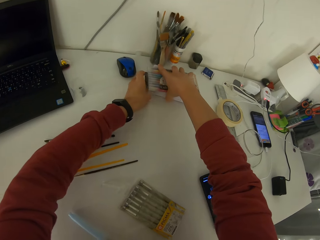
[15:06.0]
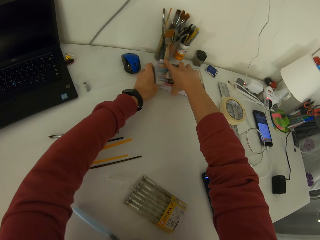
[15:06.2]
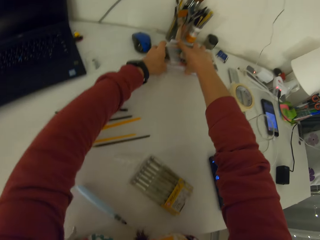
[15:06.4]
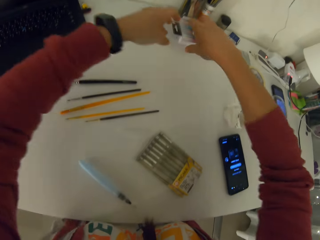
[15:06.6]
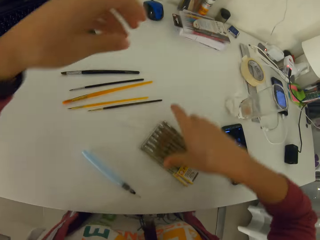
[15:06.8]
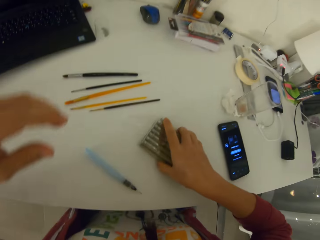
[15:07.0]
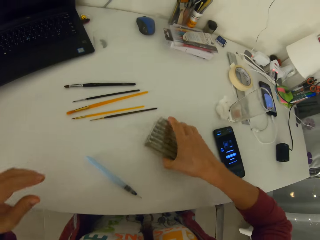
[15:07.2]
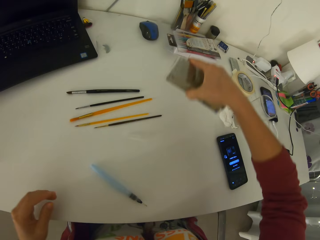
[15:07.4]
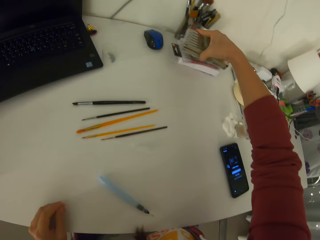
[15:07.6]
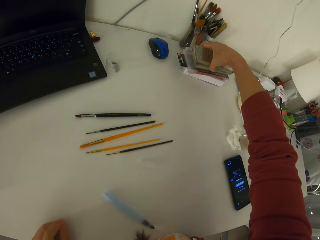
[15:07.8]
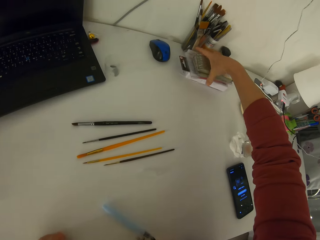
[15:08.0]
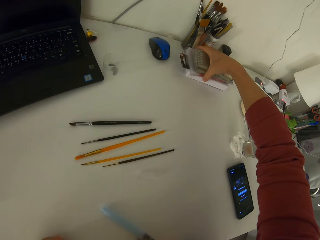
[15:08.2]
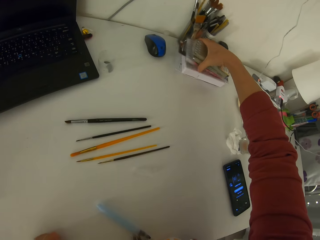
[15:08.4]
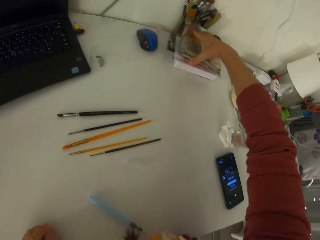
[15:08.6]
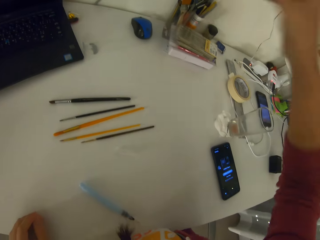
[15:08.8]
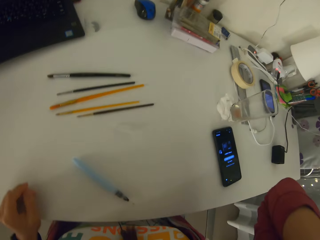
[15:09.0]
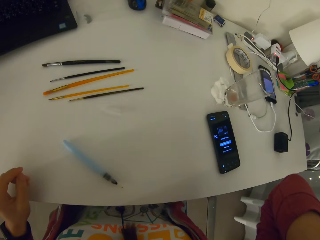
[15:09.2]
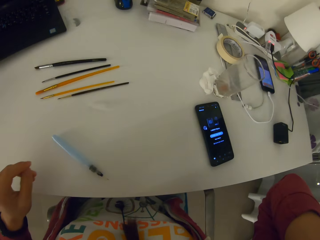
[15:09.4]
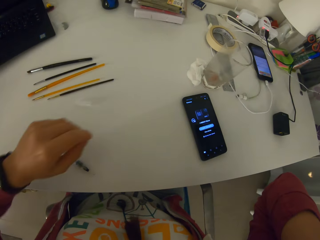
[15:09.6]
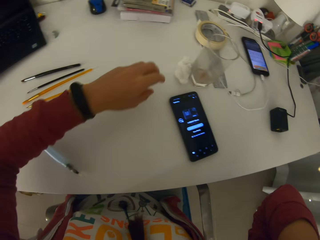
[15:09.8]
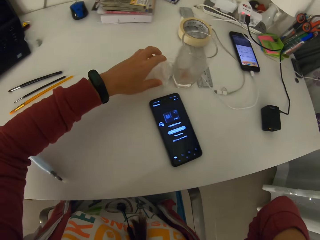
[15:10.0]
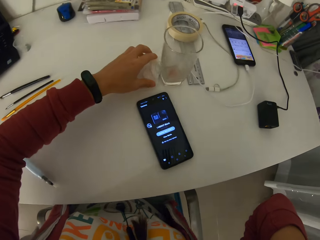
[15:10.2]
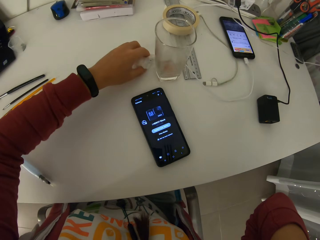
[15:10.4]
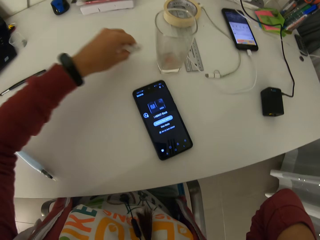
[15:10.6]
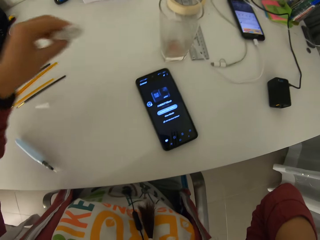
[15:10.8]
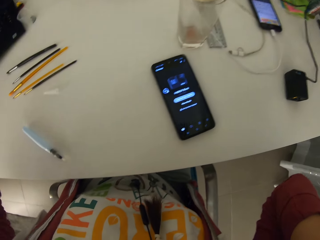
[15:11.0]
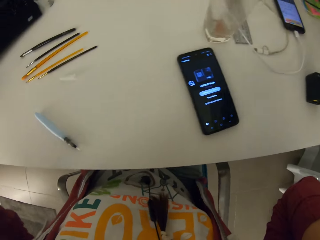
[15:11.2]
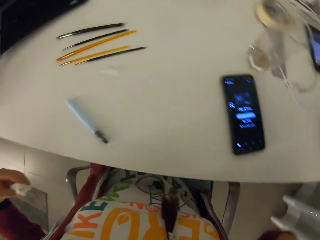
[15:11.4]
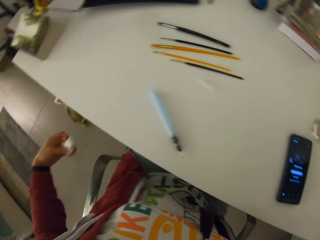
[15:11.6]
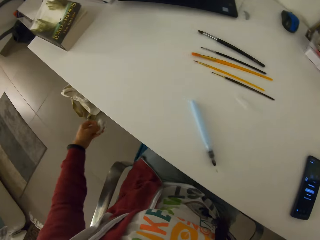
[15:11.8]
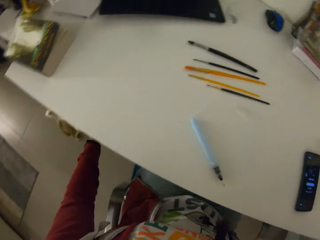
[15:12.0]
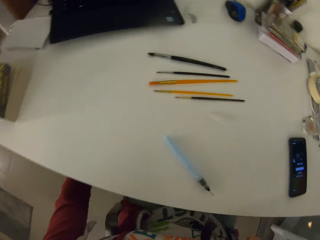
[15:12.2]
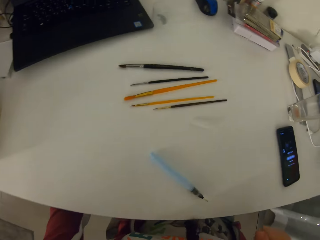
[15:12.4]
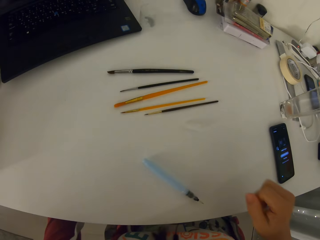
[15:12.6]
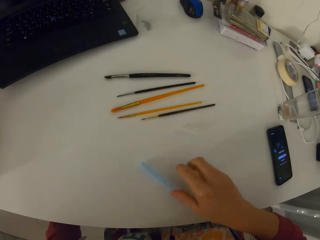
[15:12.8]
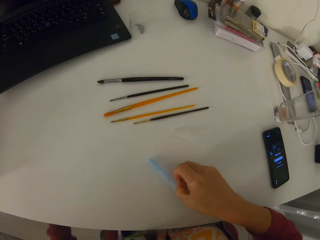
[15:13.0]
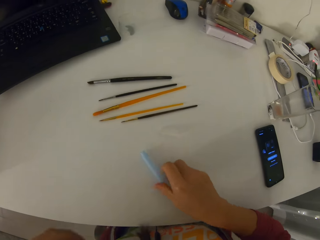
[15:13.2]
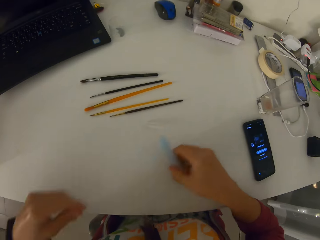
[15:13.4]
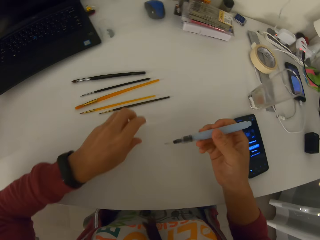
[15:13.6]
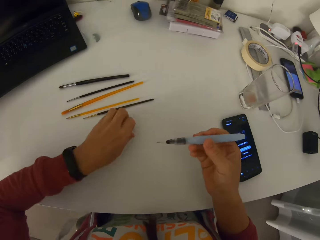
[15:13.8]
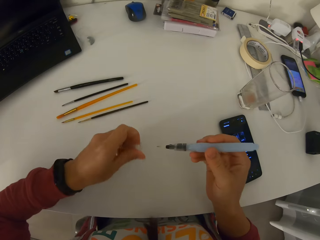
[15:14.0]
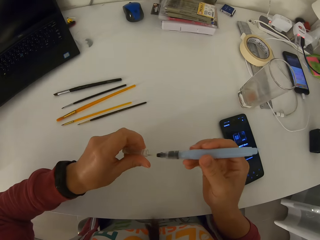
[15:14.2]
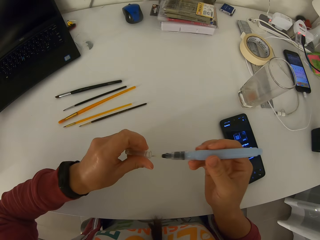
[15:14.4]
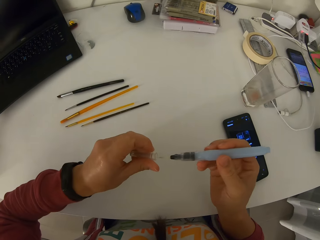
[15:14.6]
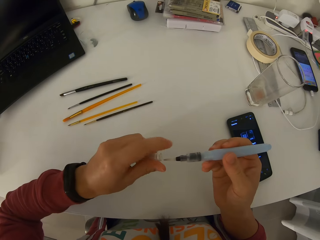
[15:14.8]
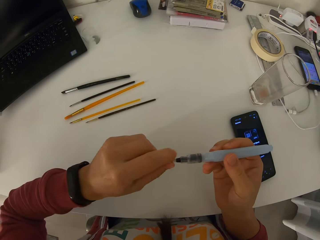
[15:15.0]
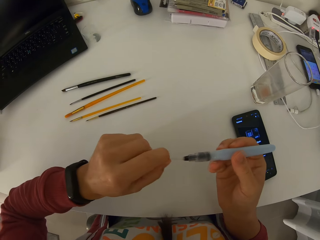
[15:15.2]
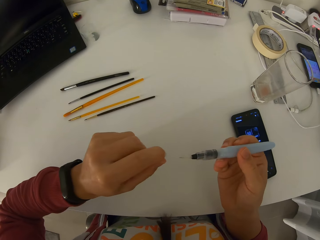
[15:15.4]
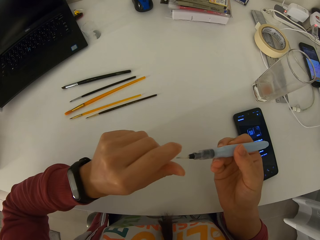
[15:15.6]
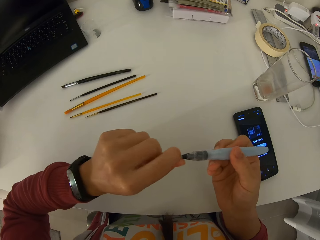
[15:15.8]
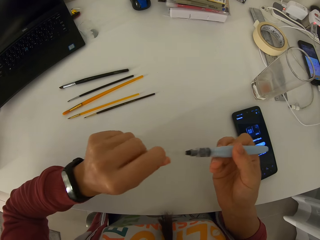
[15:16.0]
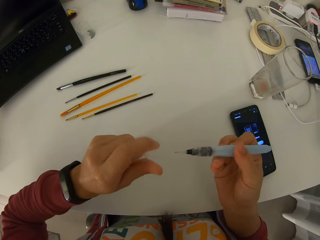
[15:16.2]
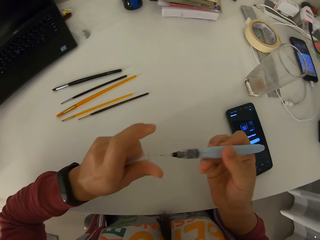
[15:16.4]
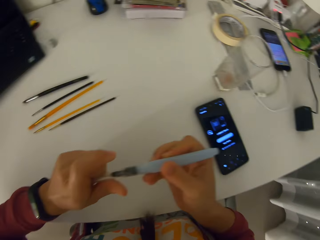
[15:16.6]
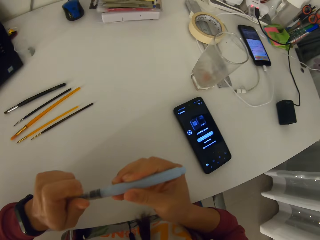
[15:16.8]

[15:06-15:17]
The camera wearer picks up the packets of color pen. They drop the packets of color pen on the packet of color pencil. They touch something. They pick up the paper from the table. They drop the paper in the dustbin. They pick up a water brush or pen from the table. They pick up the cover of the water brush on the table. They cover the pen with the lid. They straighten the tip of the water brush.

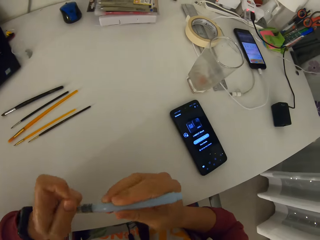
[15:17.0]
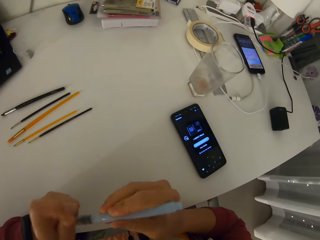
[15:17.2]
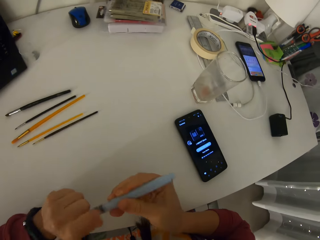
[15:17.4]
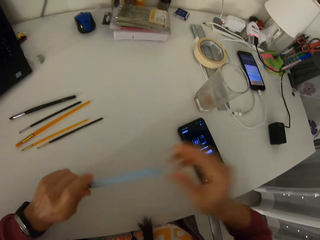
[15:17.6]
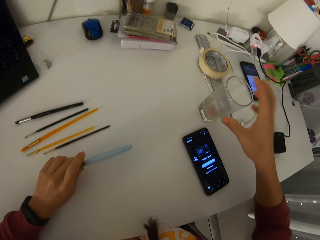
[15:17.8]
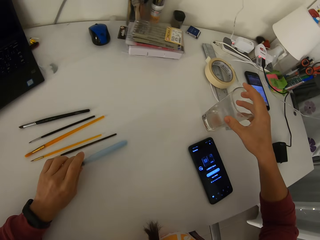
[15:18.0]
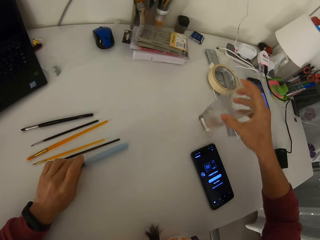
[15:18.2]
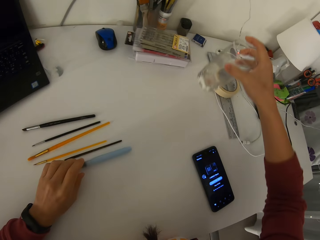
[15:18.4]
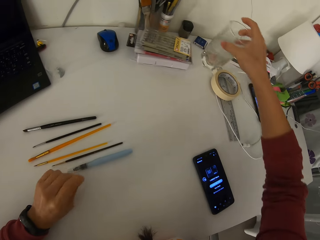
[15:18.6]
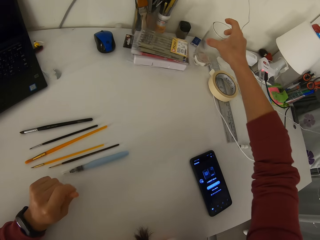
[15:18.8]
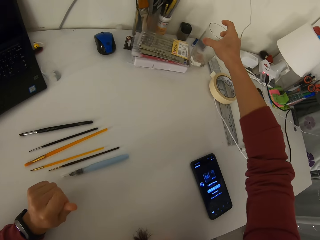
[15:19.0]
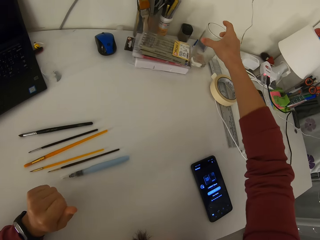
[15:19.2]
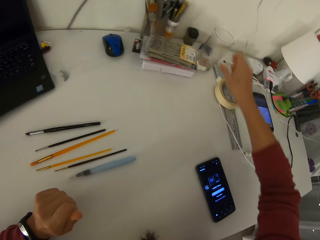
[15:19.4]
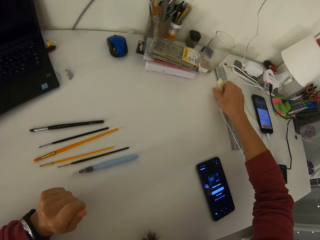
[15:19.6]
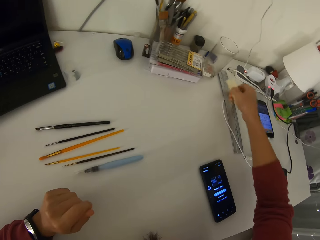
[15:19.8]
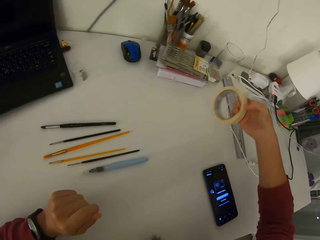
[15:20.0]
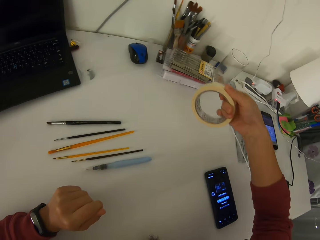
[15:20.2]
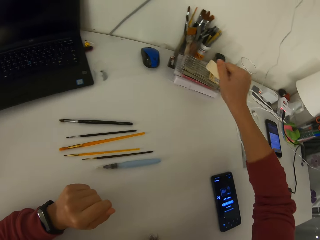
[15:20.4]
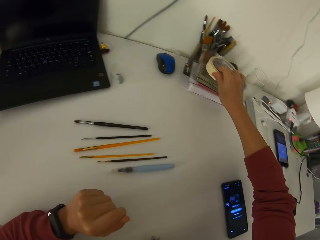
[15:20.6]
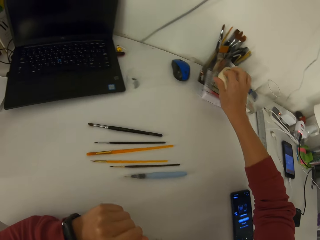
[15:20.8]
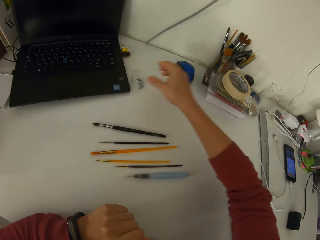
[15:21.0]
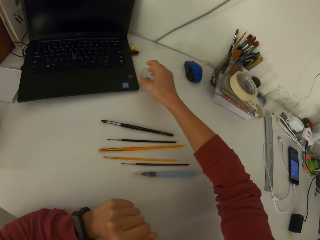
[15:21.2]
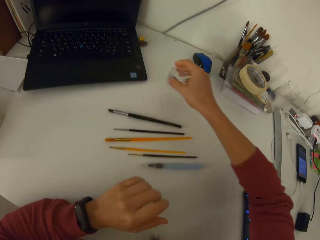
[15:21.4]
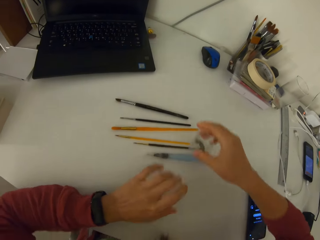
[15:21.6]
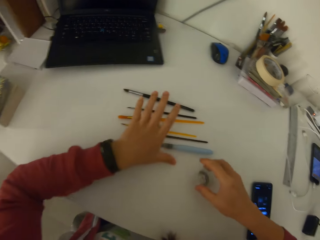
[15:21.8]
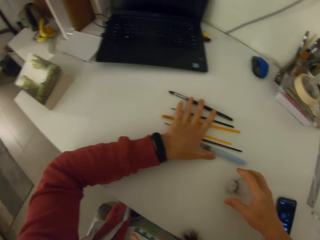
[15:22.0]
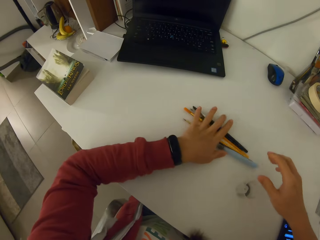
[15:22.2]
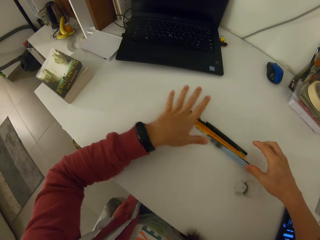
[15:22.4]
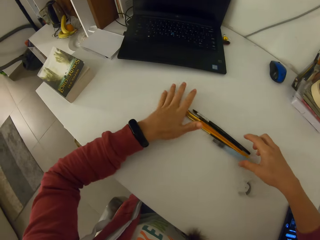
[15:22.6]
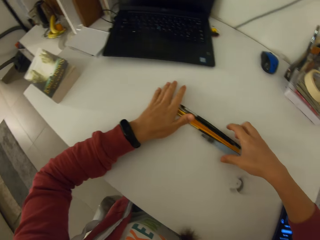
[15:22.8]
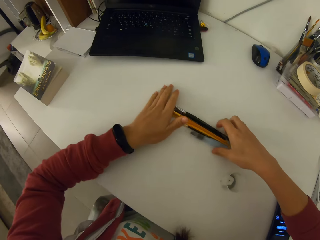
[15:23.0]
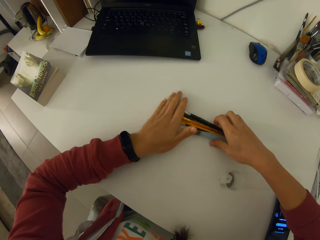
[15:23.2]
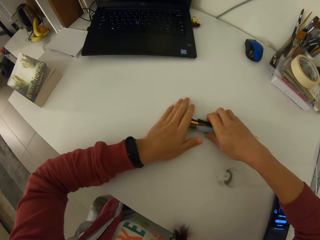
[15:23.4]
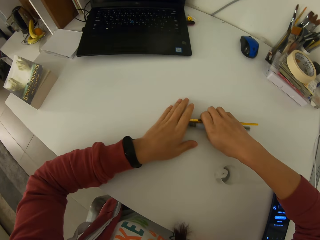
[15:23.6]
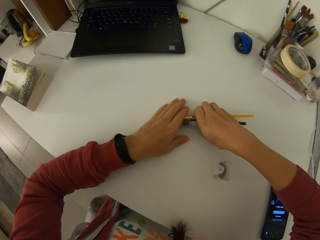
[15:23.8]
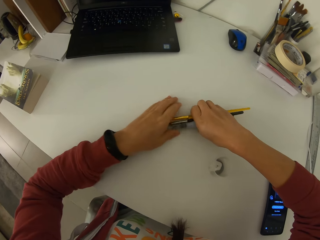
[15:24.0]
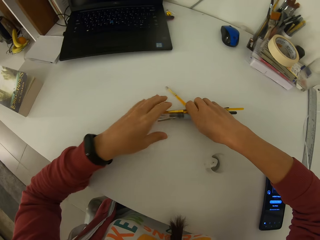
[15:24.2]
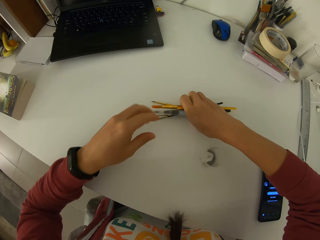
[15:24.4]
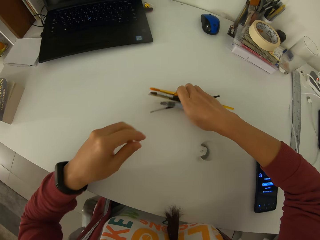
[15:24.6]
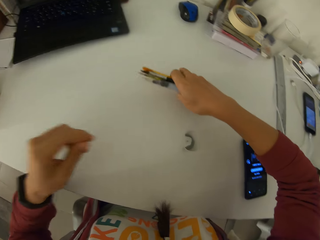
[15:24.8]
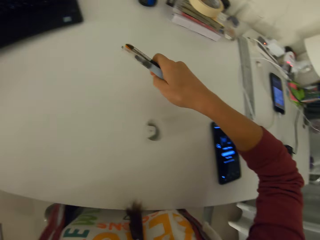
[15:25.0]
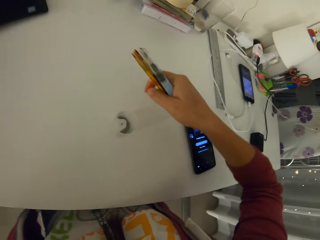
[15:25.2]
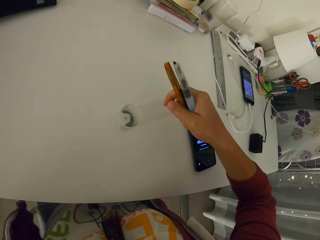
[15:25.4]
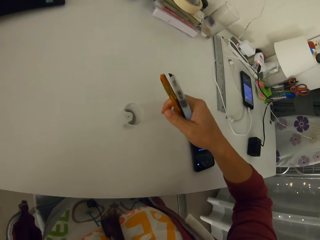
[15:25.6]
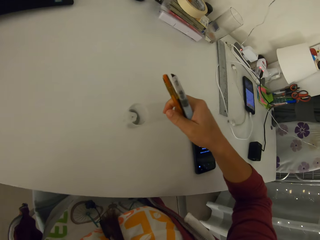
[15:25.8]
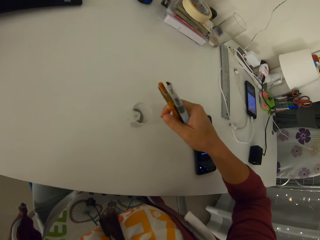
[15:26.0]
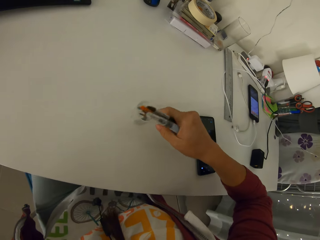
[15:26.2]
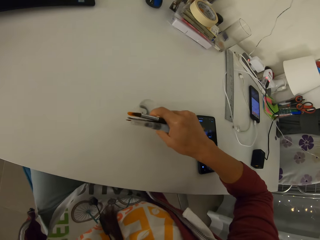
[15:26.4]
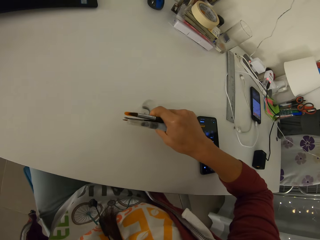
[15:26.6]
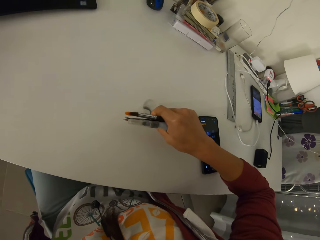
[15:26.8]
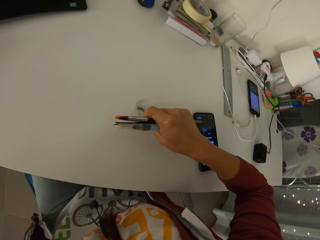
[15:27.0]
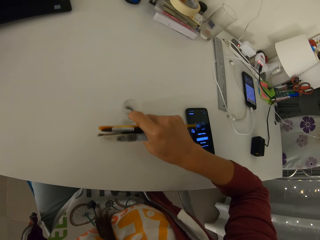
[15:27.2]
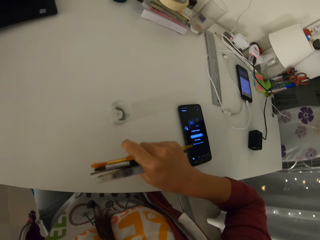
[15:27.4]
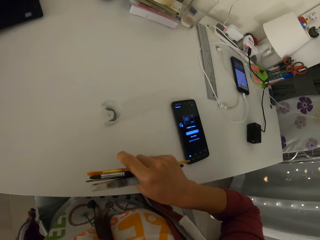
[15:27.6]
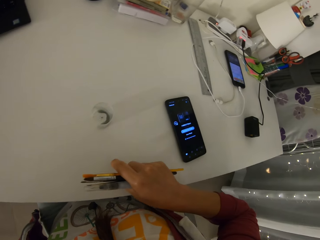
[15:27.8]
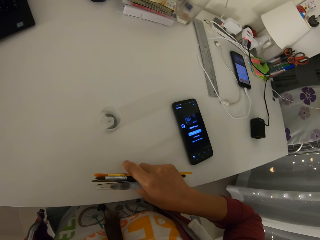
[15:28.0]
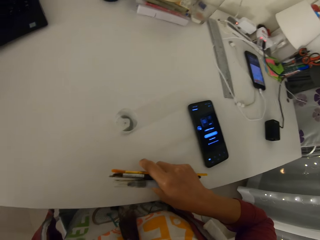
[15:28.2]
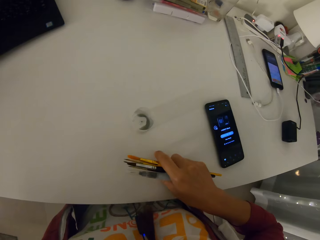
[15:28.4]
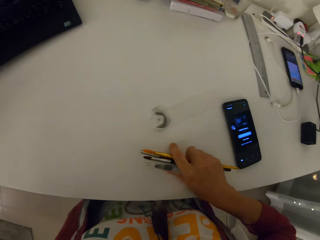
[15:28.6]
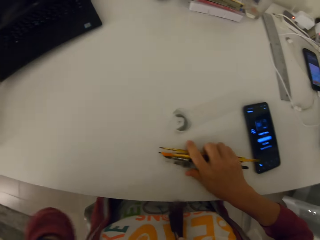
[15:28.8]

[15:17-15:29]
The camera wearer moves the glass on the table. They pick up the glass cup. They put the pen on the table. They drop the glass cup on the table. They pick up the paper tape. They drop the paper tape on the packets of color pen. They pick up the cup on the table. They drop the cup. They arrange the paint brushes and the water brush together. They pick up the paint brushes and the water brush on the table. They stare around.
